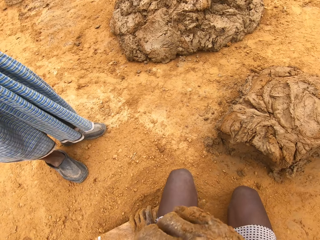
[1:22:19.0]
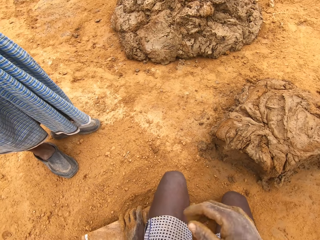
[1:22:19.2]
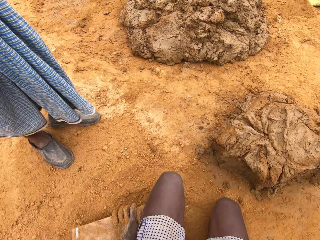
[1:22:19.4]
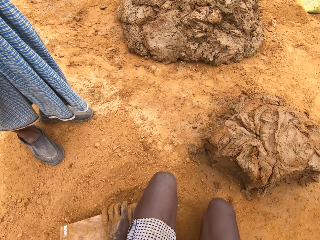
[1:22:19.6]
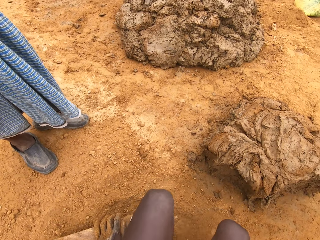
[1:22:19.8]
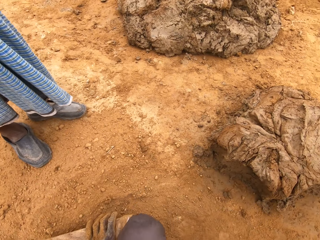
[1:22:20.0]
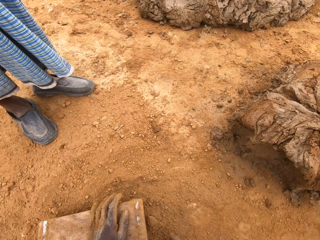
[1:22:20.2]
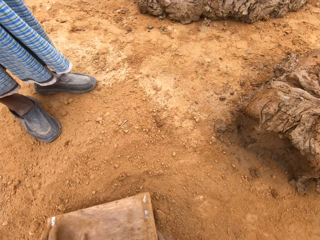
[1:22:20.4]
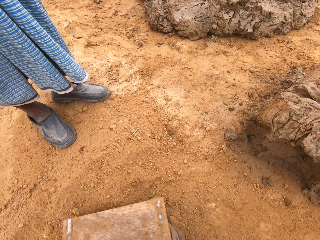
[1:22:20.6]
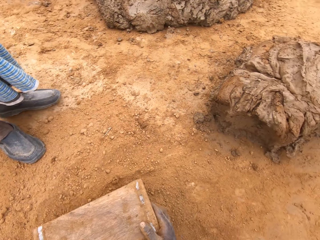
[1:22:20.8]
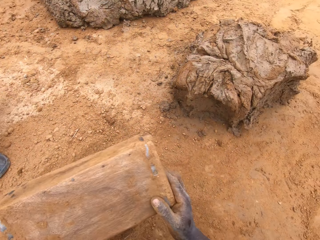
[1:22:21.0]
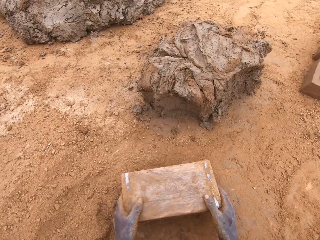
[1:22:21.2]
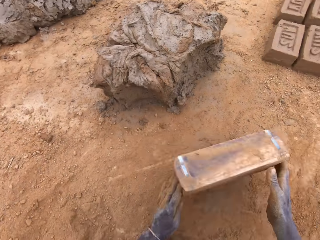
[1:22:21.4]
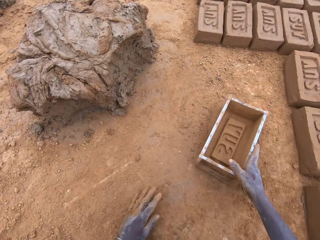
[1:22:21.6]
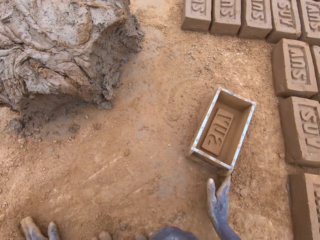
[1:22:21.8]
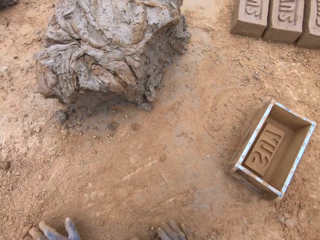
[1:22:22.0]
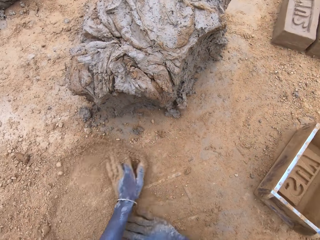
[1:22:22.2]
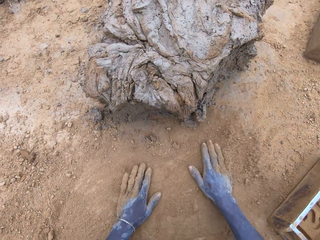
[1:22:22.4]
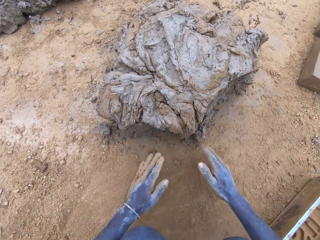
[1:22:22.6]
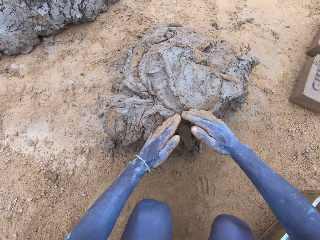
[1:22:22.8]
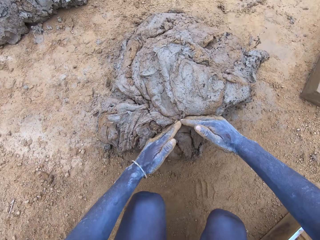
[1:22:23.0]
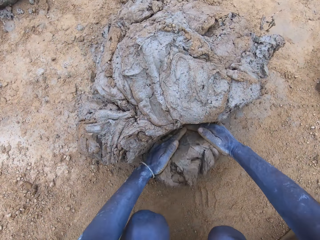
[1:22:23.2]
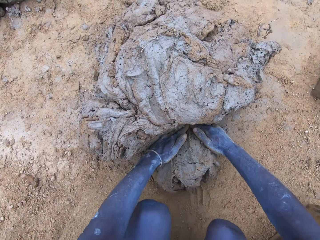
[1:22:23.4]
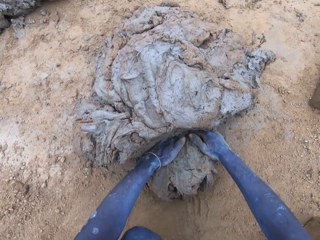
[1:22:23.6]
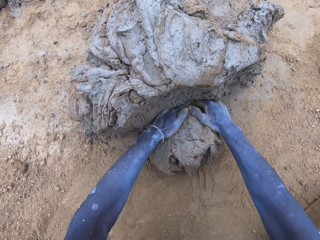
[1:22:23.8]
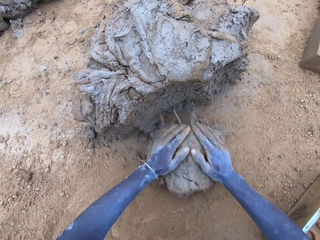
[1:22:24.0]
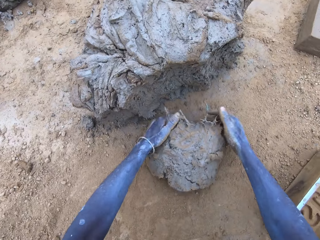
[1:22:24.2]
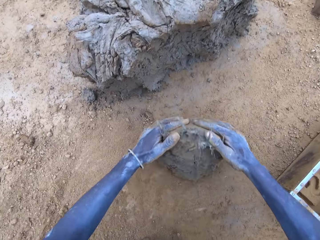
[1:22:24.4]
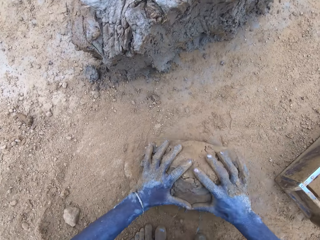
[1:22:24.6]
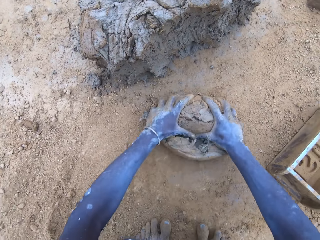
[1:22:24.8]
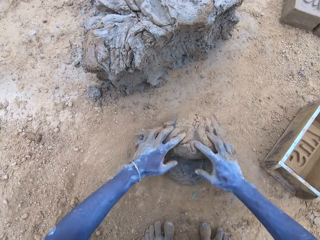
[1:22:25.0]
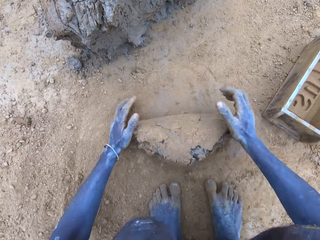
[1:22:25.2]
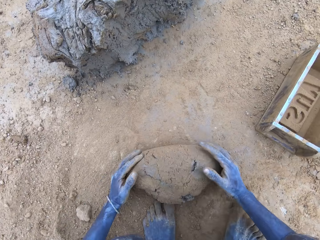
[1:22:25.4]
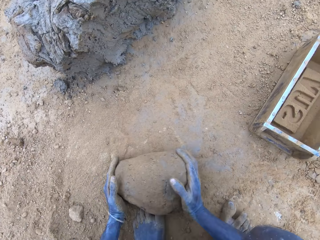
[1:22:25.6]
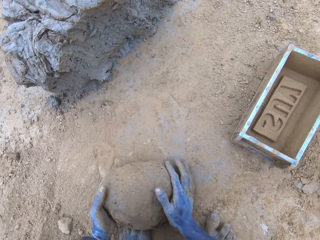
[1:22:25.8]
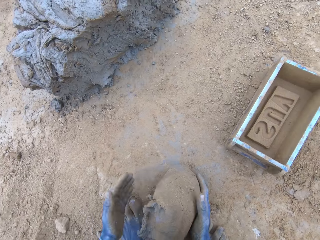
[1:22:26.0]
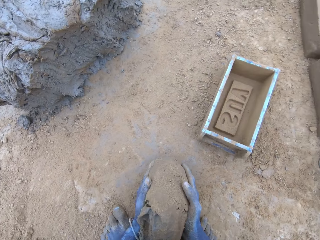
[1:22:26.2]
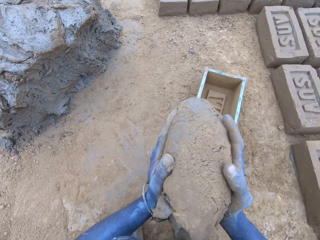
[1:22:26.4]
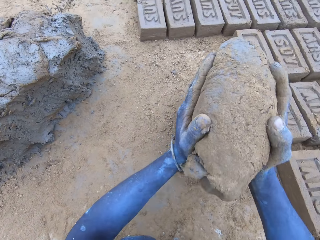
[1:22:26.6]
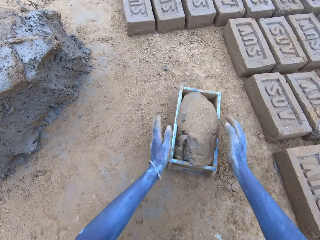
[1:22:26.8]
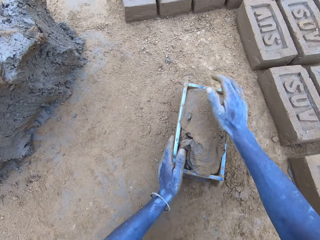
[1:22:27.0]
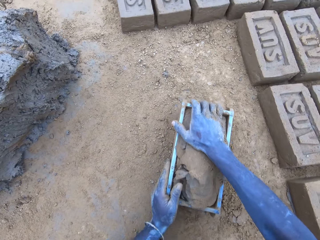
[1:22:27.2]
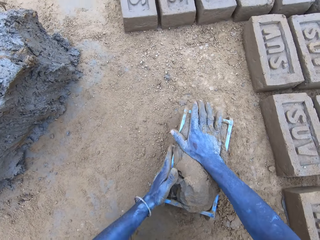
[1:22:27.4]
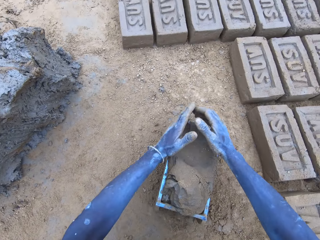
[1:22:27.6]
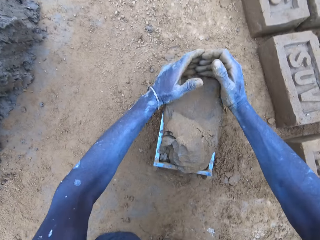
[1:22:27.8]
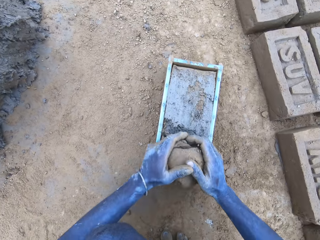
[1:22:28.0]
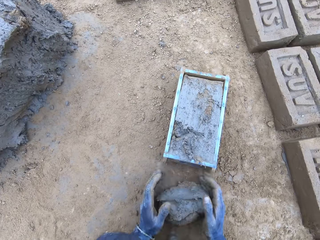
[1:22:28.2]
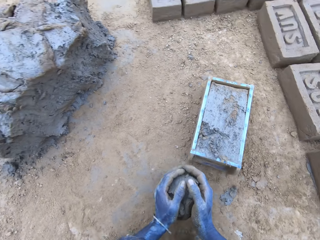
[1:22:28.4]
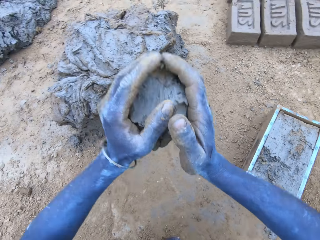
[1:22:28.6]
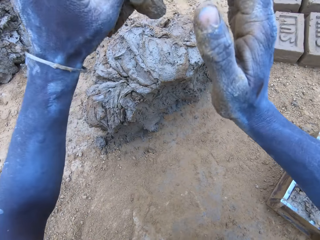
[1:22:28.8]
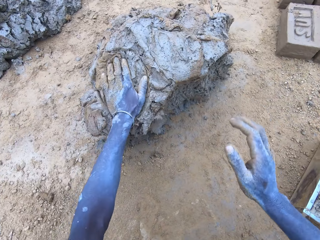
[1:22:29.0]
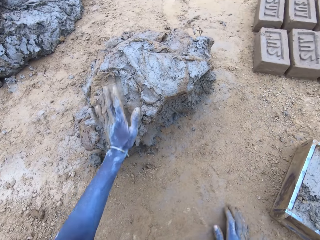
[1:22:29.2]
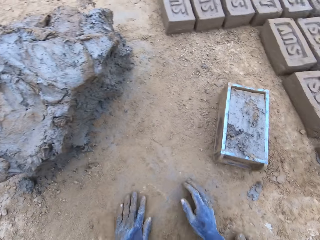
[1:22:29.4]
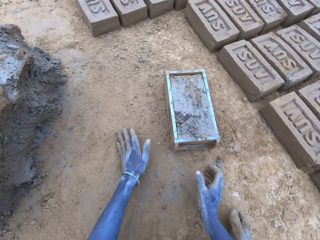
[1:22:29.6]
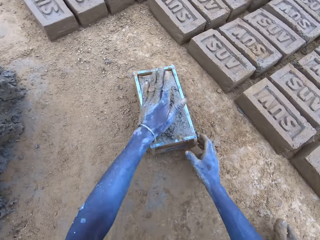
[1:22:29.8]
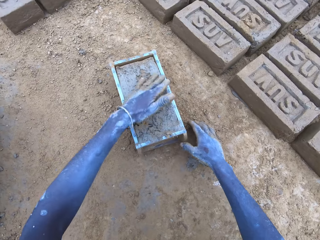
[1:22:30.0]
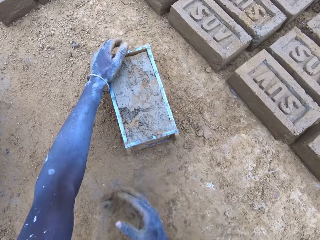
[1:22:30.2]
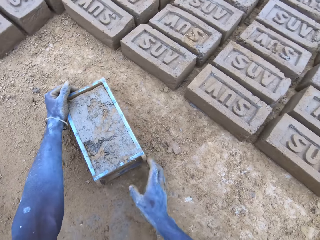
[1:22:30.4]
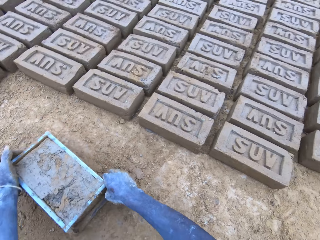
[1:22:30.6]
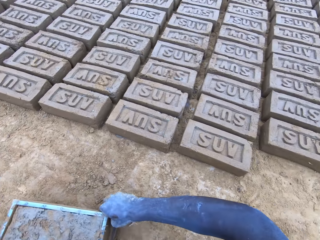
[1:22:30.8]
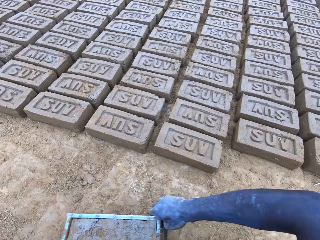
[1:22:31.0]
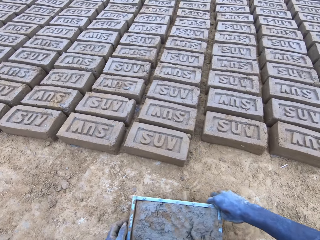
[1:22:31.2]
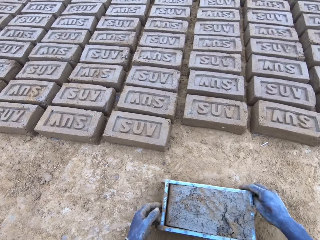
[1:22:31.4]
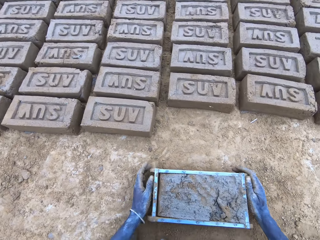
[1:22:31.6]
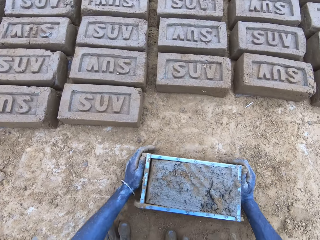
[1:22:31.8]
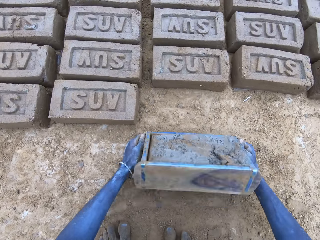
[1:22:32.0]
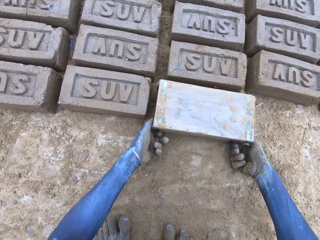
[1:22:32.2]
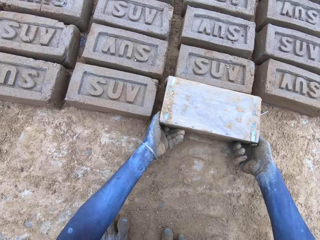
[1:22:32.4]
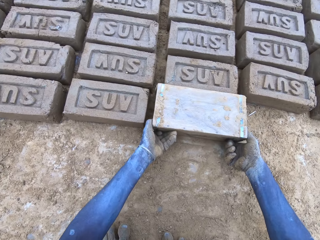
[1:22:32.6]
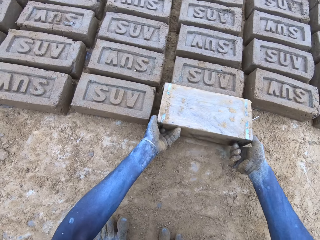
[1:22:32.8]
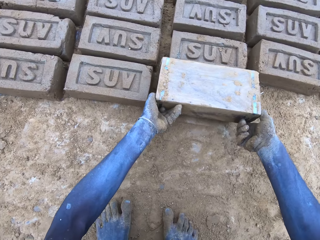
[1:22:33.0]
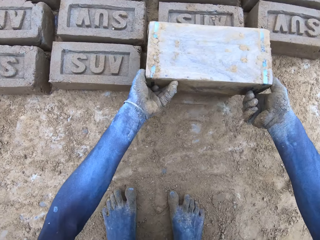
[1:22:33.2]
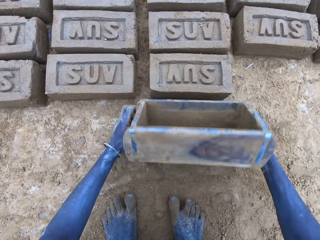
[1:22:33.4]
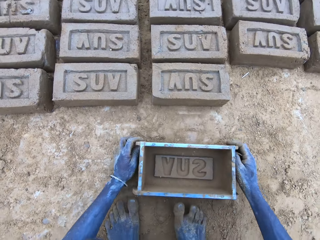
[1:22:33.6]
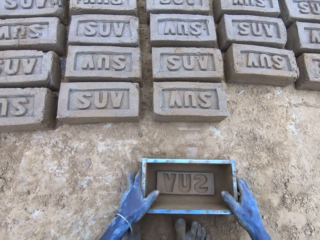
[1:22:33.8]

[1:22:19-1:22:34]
The camera wearer cuts the mud. They put the mud in something. They mold the mud. They drop the mud in the brick mold. They reduce the mud from the brick mold. They drop the mud. They put the brick on the ground.

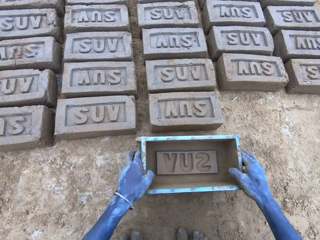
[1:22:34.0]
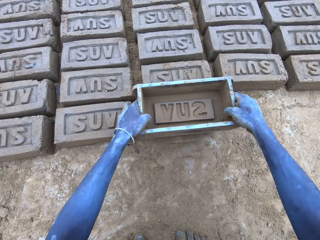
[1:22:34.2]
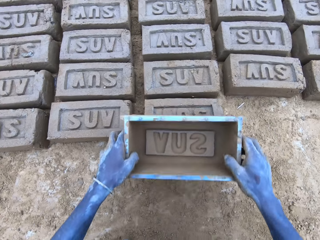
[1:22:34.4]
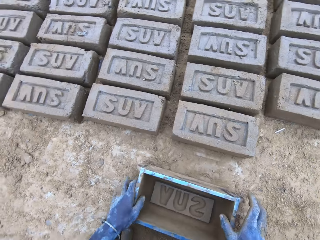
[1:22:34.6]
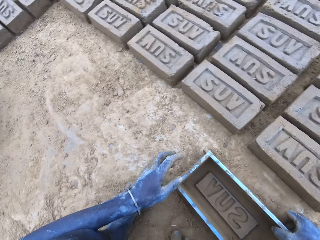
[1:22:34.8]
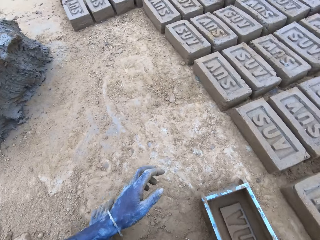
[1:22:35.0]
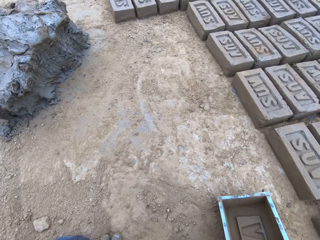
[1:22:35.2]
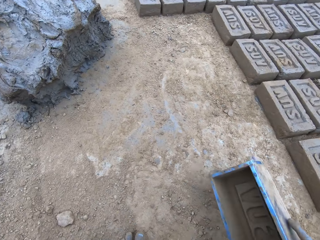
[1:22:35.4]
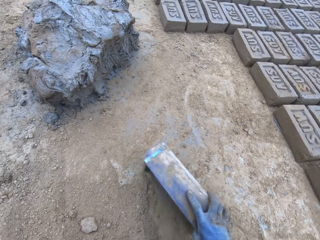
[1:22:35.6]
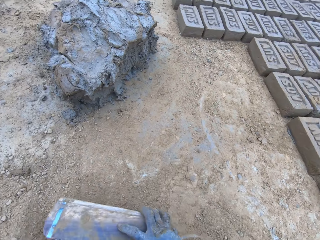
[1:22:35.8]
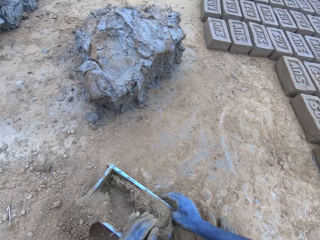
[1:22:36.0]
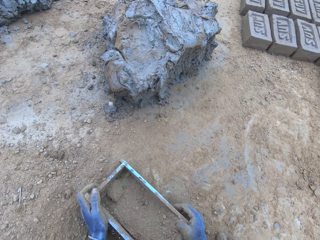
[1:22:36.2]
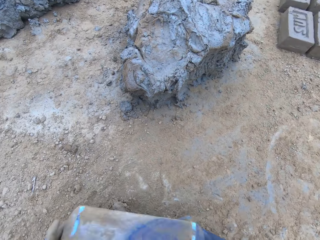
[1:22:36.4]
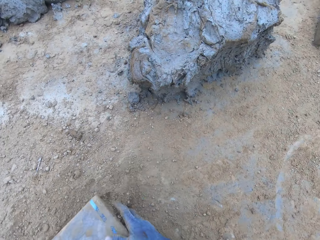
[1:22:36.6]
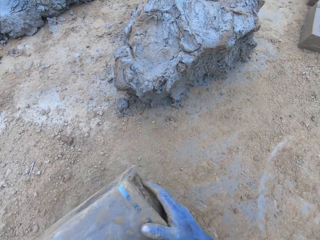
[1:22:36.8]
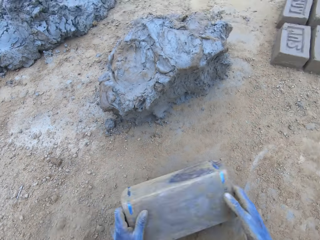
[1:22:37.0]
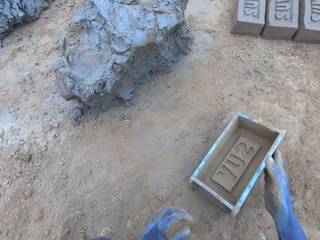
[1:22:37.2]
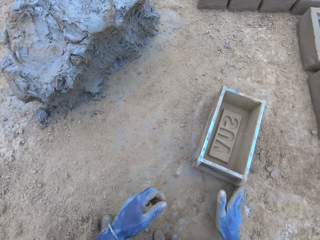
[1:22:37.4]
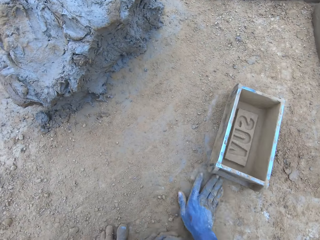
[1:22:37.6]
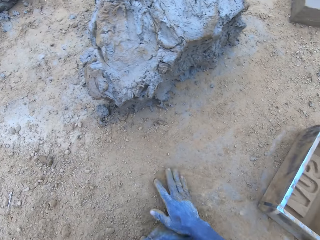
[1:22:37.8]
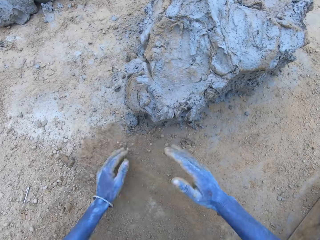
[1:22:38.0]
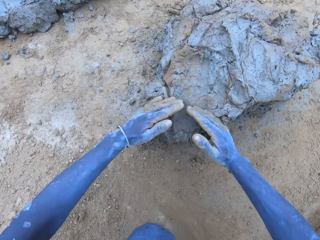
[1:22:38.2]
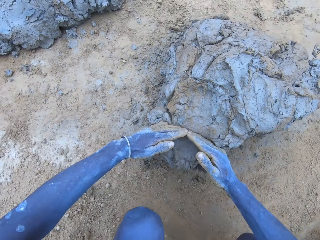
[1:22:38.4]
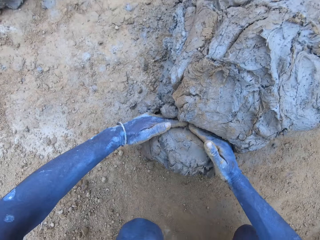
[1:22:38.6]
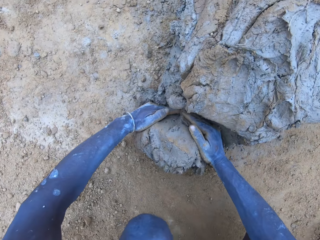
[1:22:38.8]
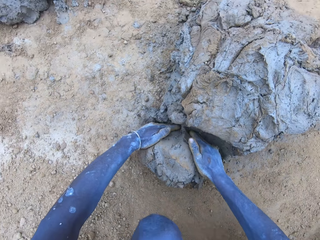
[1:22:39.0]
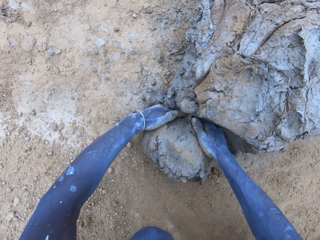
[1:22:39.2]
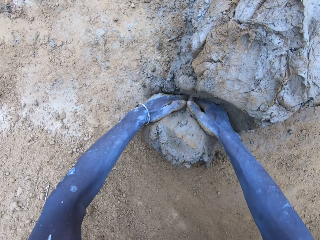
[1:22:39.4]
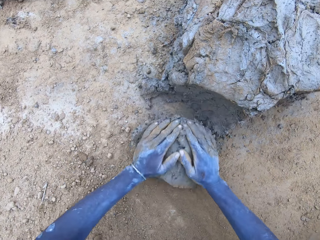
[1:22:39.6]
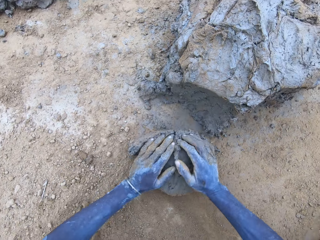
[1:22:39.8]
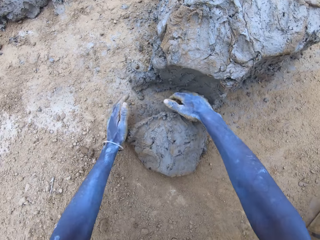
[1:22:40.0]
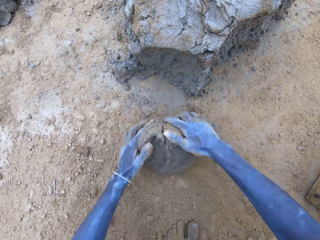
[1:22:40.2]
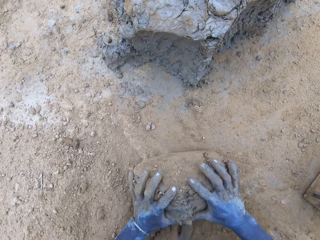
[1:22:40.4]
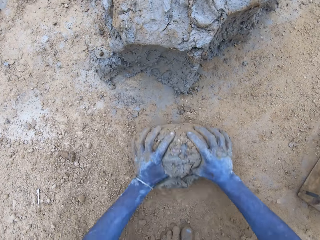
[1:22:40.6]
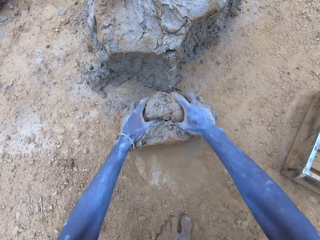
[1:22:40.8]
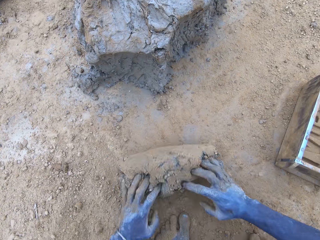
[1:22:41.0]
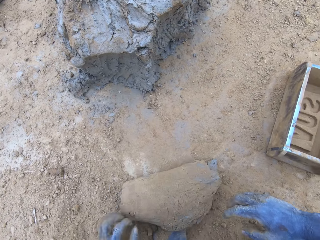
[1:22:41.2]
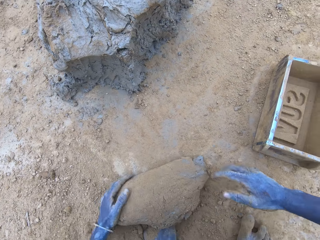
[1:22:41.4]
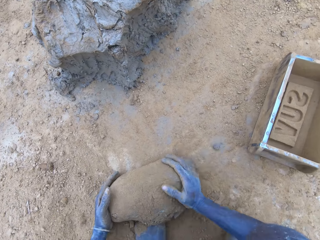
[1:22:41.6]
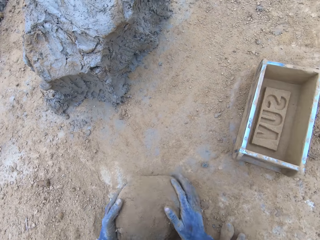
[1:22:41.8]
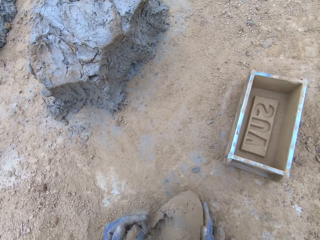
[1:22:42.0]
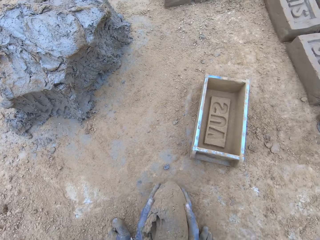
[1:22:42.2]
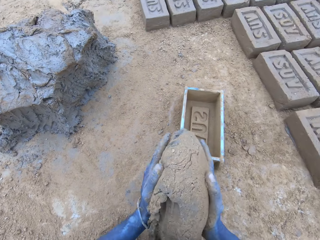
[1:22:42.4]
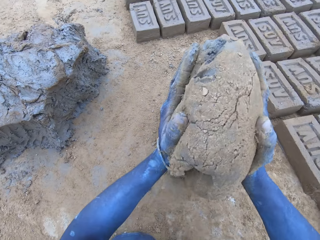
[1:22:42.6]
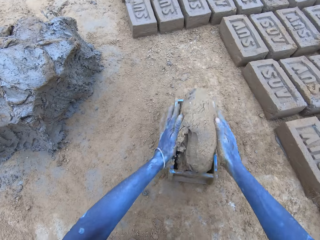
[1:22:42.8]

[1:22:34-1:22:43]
The camera wearer puts soil in something. They cut the mud. They put the mud in something.
